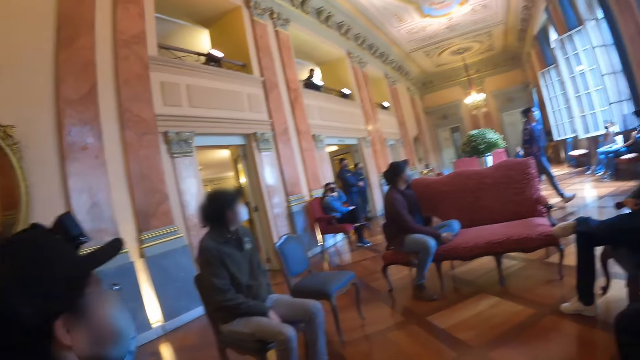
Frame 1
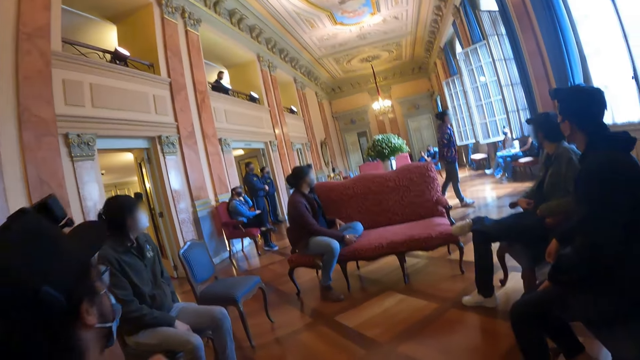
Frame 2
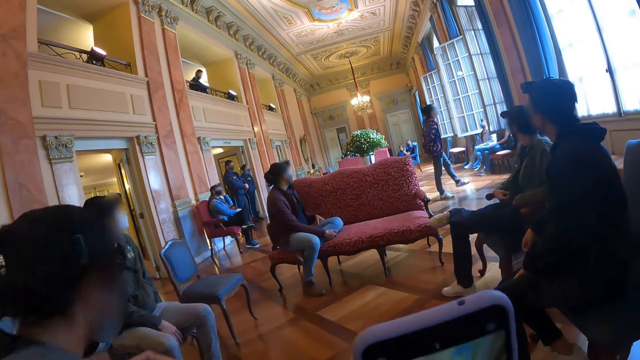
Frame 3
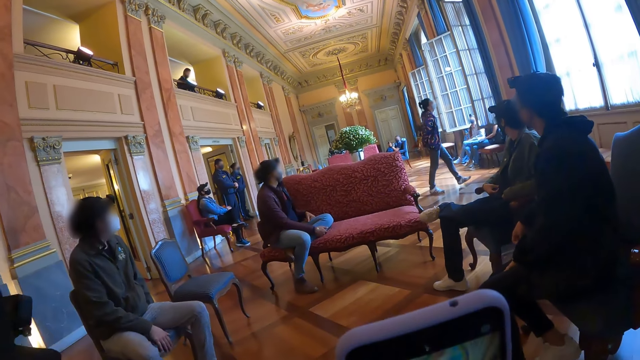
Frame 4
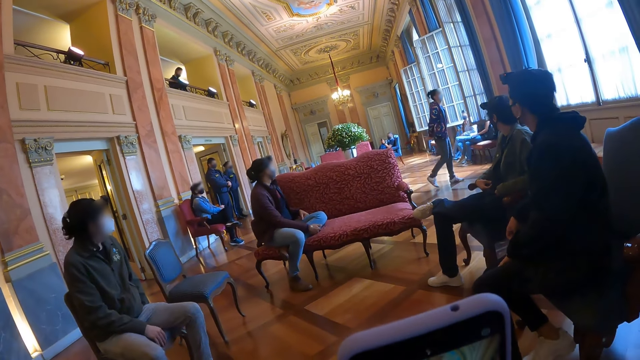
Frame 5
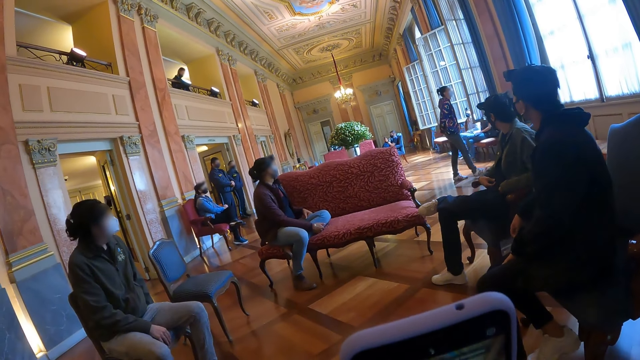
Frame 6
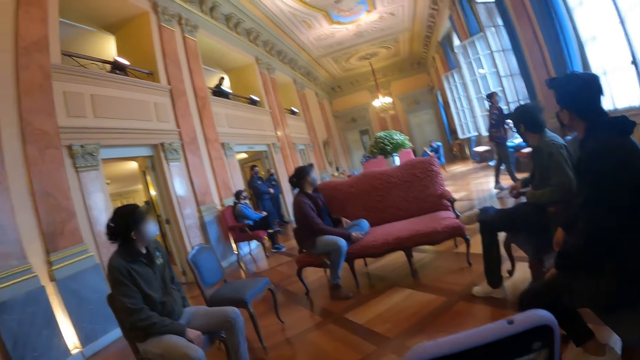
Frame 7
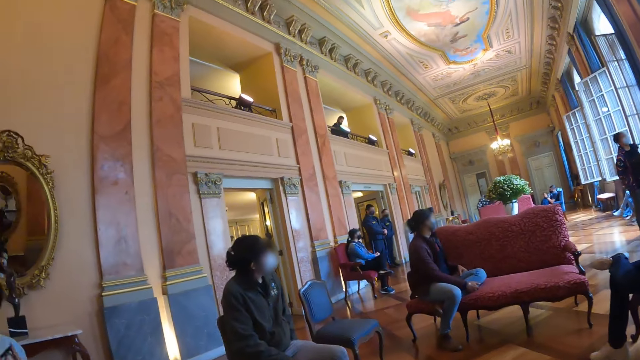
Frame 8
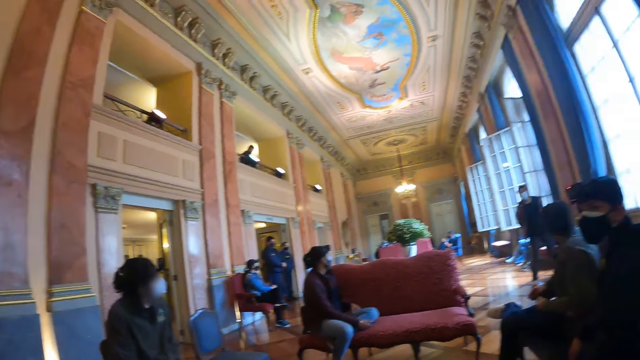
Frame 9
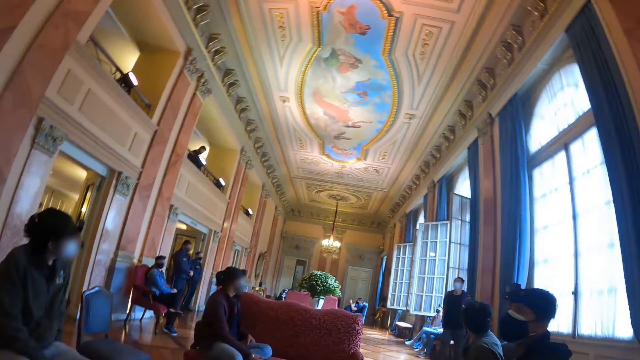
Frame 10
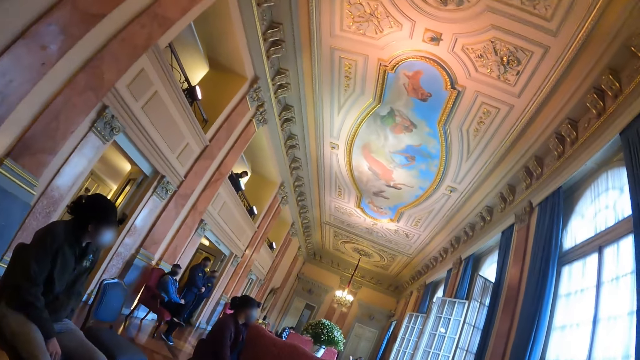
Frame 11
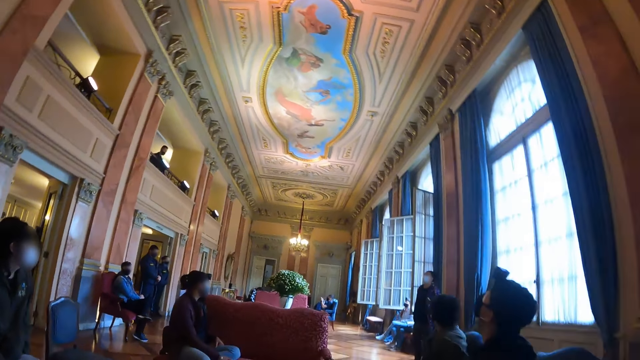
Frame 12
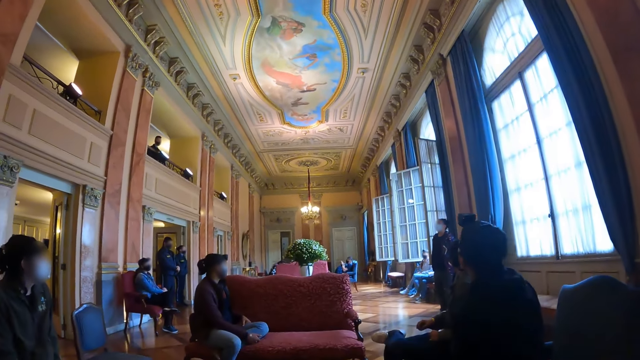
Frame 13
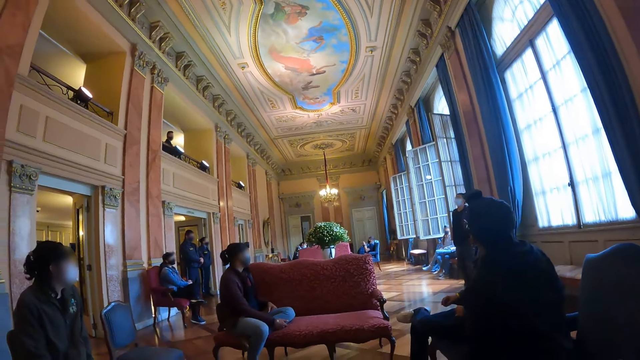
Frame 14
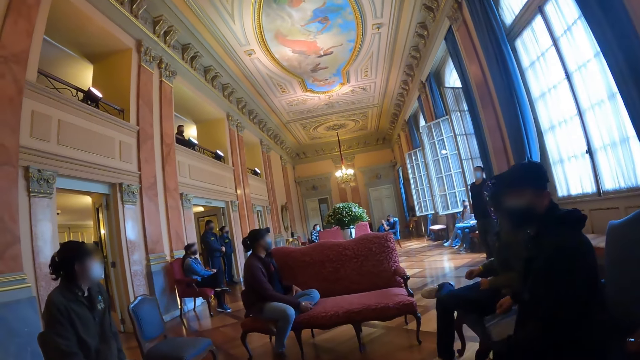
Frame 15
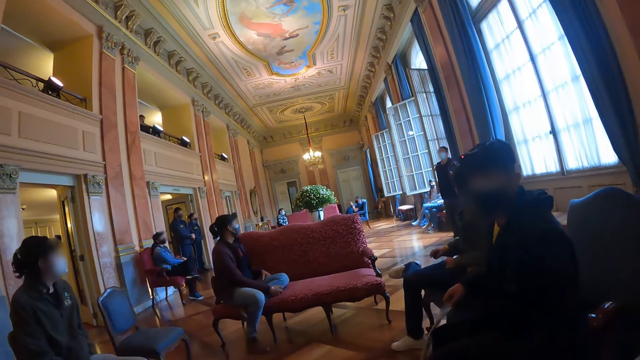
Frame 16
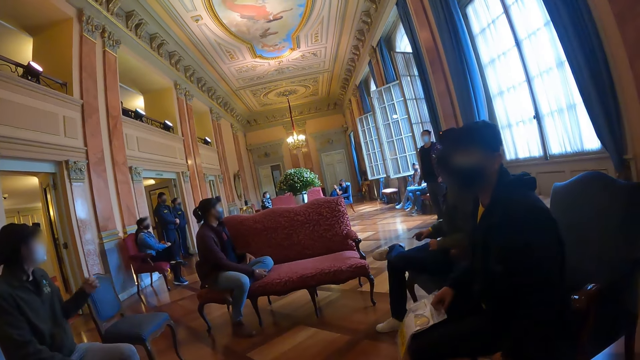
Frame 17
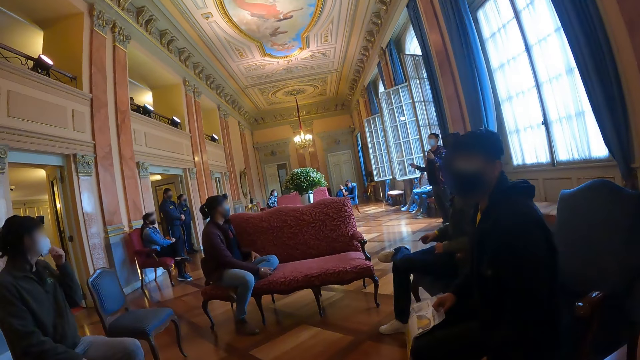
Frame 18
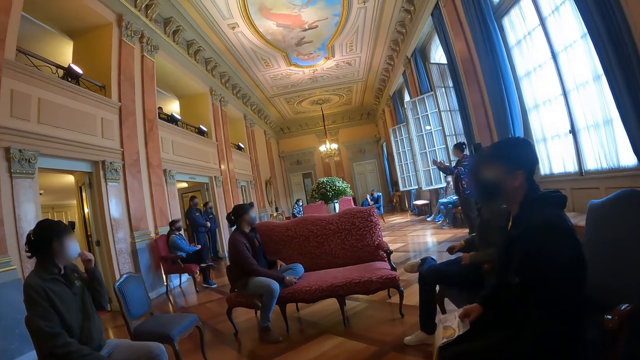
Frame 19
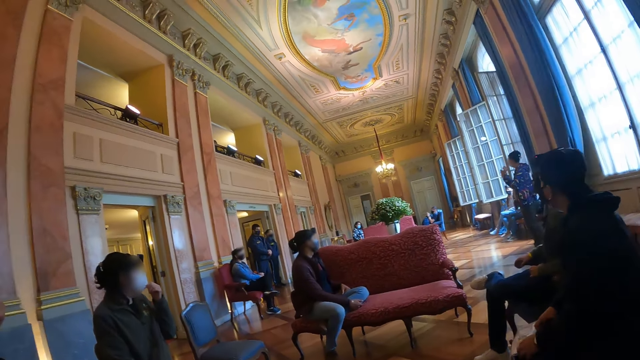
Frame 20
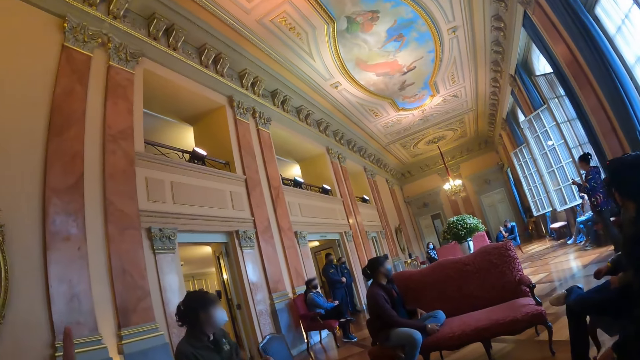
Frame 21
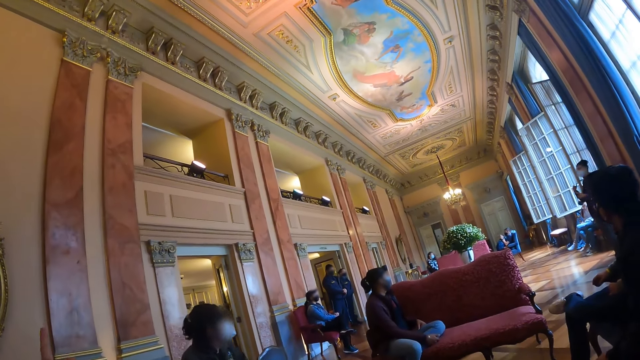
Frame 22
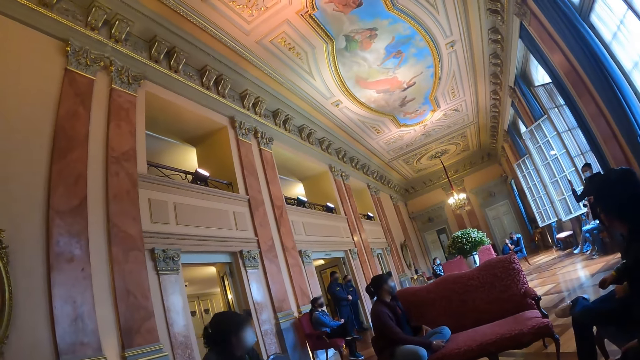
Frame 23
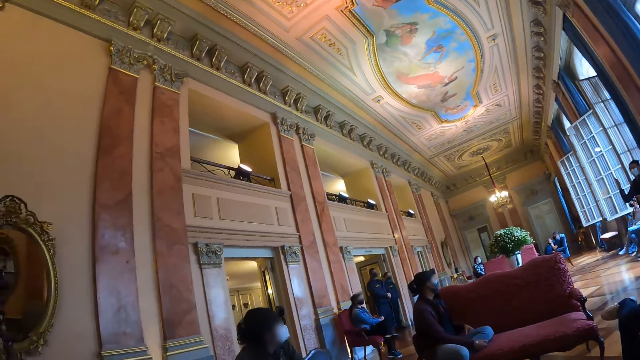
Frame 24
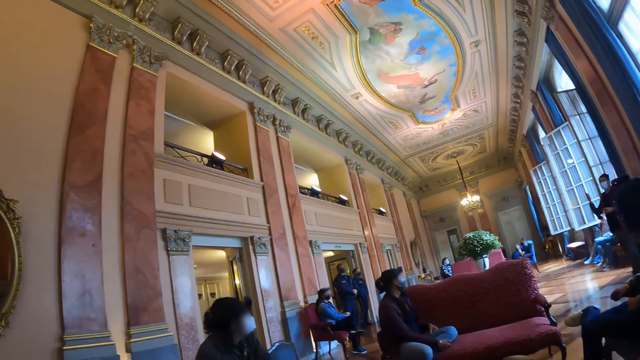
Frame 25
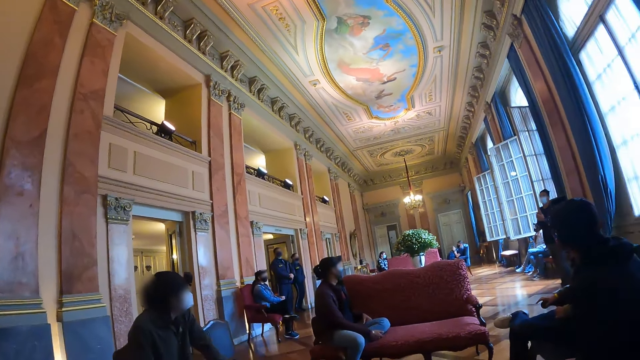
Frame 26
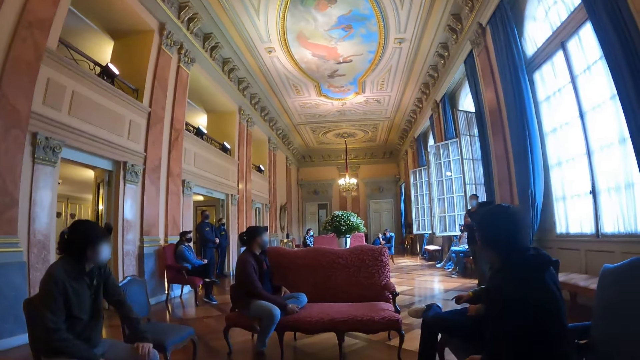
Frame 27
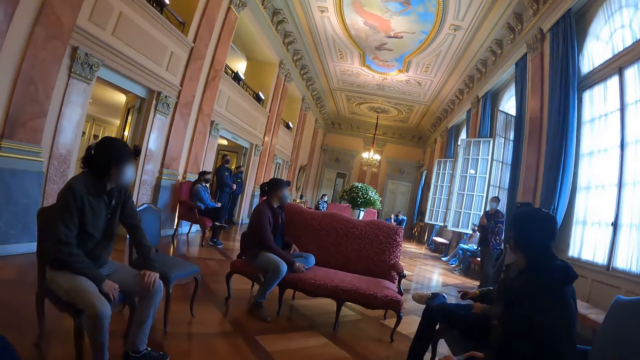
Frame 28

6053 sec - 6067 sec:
The camera wearer operates the phone. They look around. They interact with people.

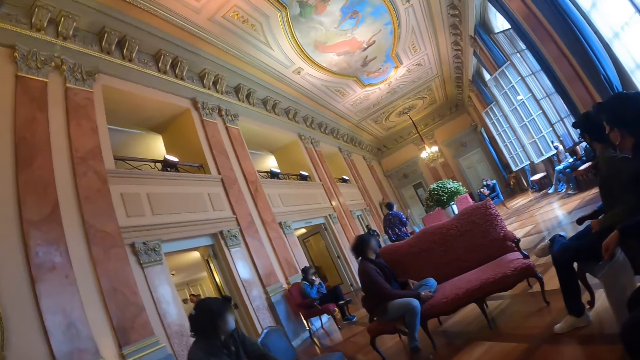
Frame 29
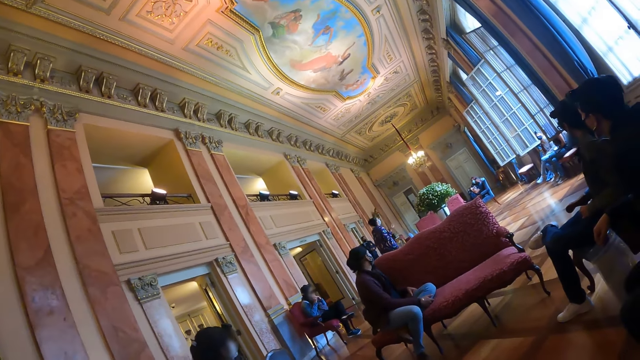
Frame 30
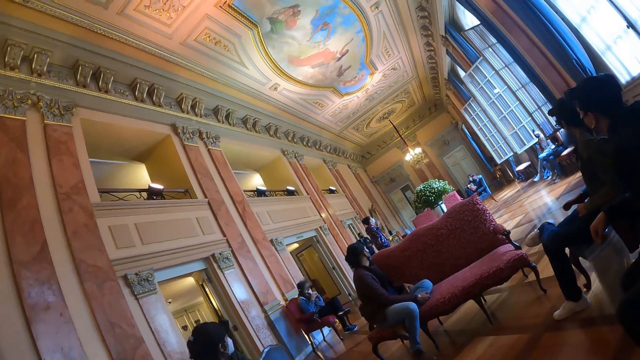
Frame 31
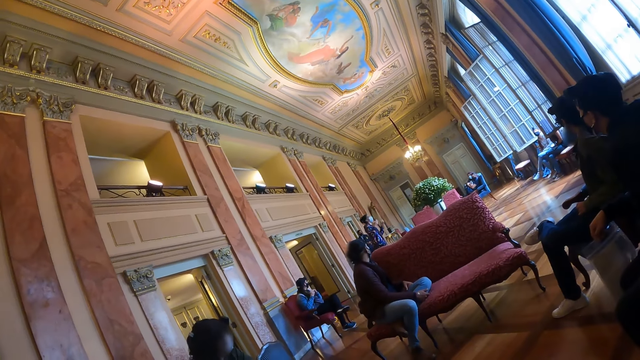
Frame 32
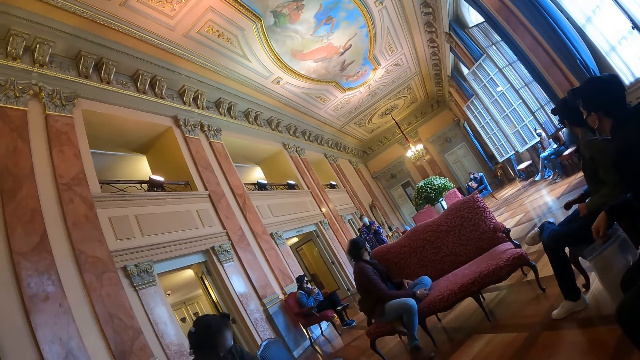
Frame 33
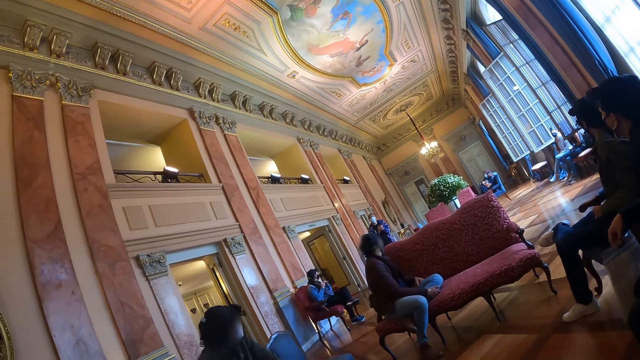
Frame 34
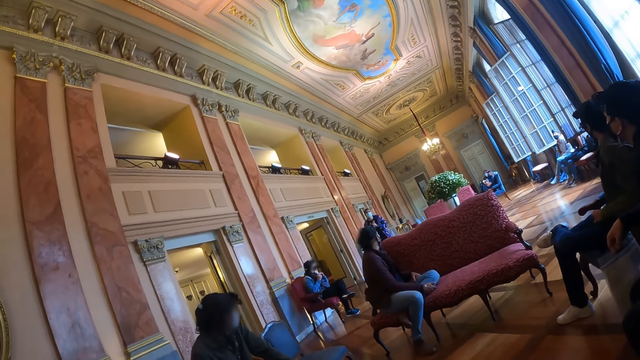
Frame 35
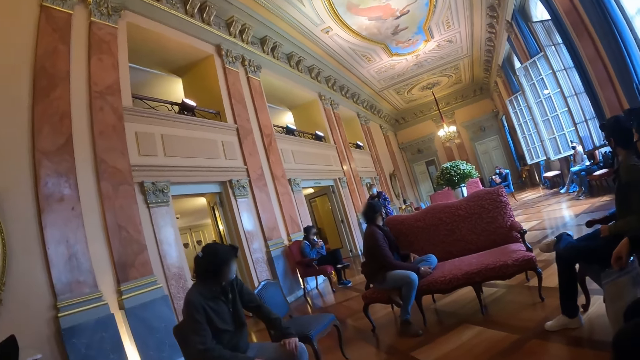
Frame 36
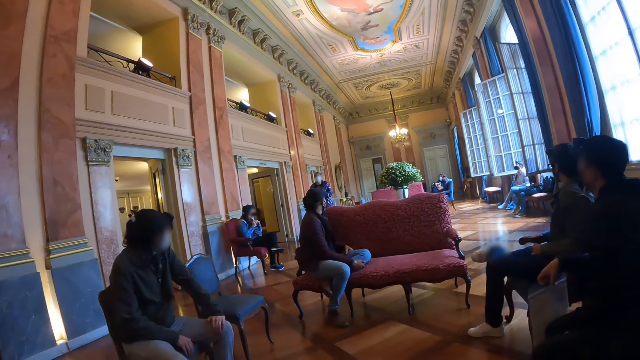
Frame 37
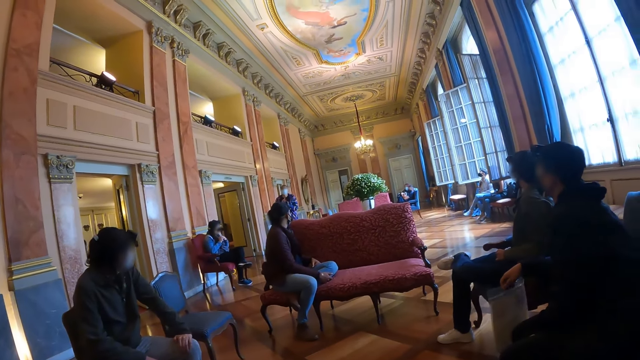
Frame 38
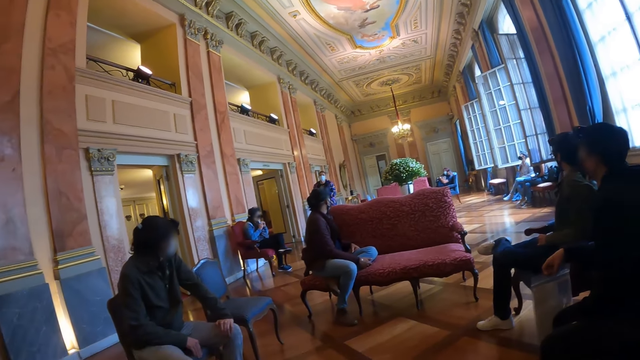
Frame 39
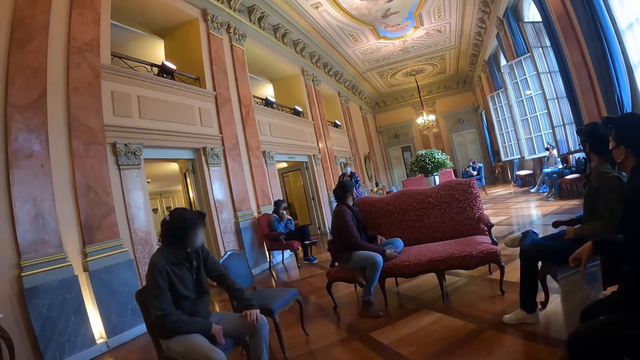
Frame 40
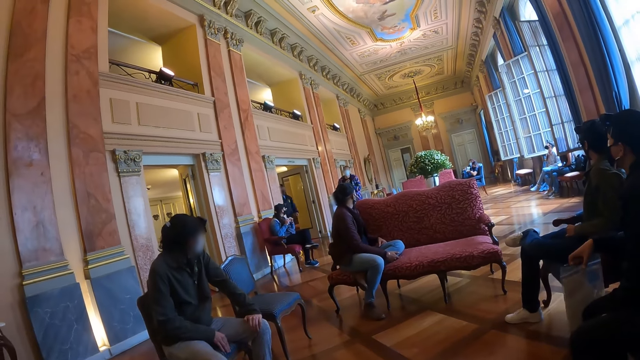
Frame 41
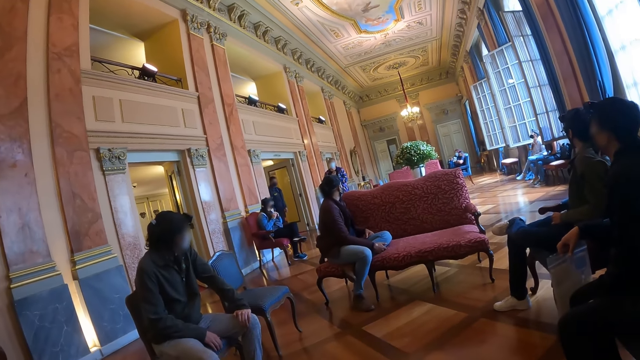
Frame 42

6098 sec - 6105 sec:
The camera wearer looks around.
